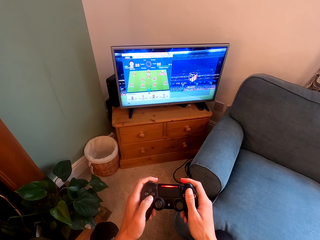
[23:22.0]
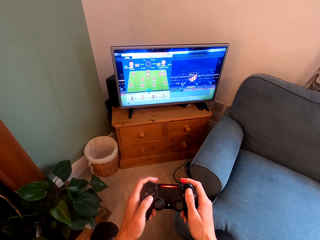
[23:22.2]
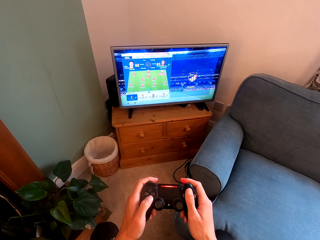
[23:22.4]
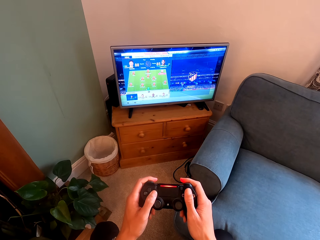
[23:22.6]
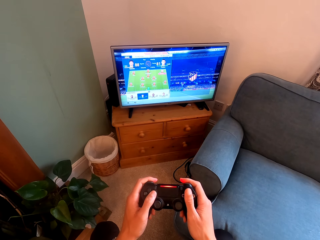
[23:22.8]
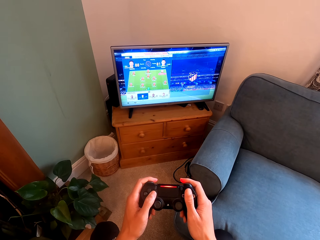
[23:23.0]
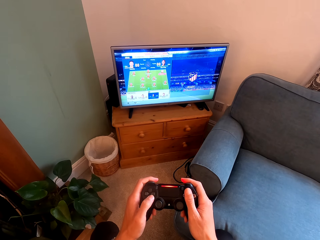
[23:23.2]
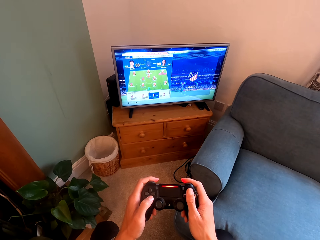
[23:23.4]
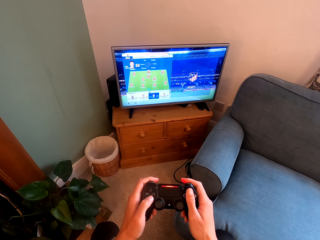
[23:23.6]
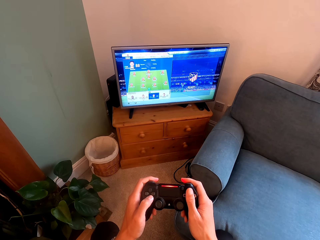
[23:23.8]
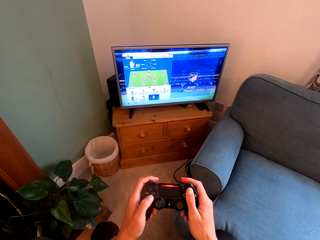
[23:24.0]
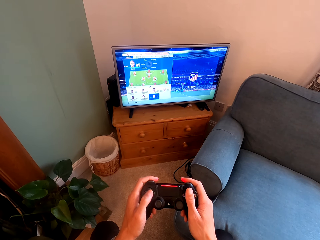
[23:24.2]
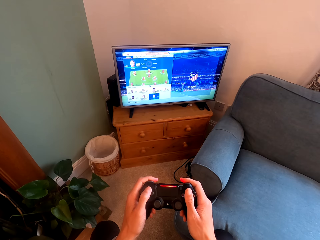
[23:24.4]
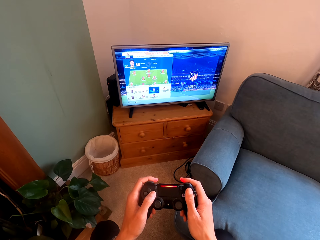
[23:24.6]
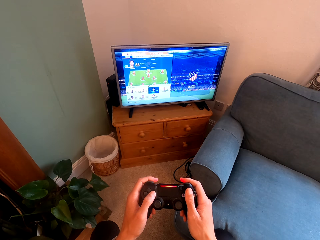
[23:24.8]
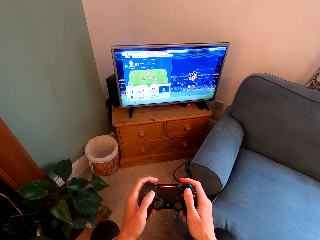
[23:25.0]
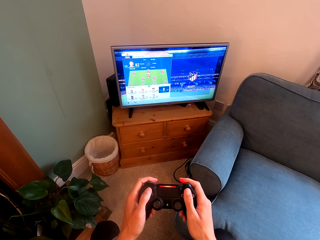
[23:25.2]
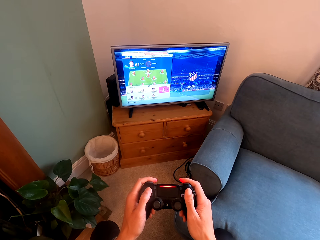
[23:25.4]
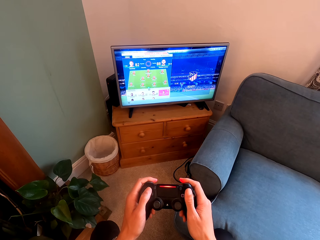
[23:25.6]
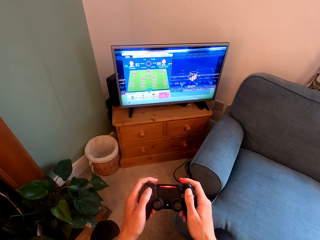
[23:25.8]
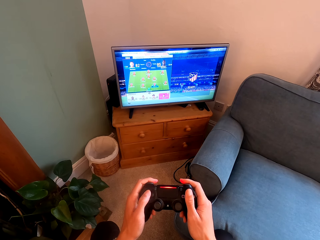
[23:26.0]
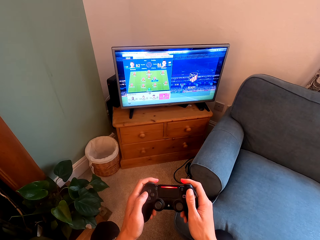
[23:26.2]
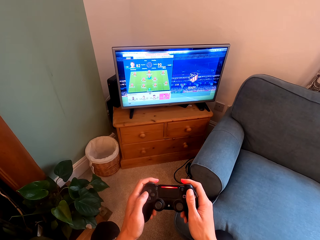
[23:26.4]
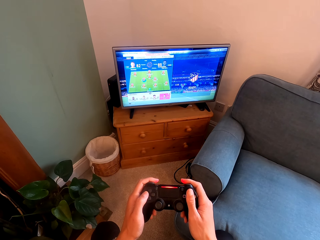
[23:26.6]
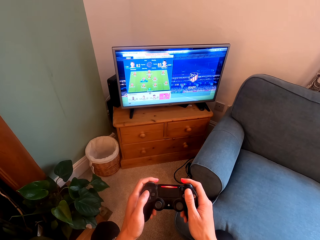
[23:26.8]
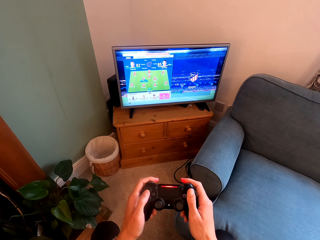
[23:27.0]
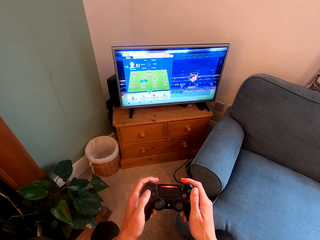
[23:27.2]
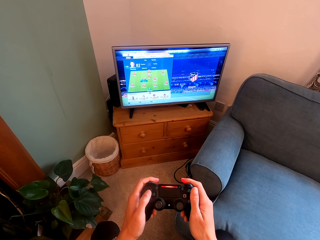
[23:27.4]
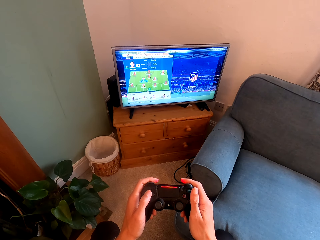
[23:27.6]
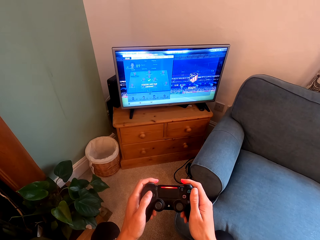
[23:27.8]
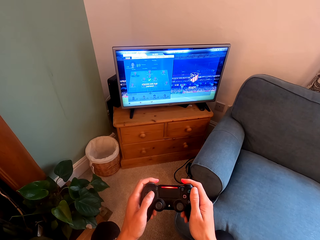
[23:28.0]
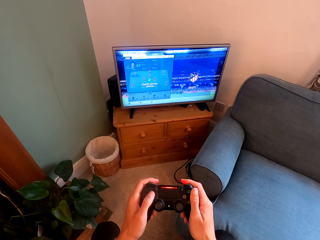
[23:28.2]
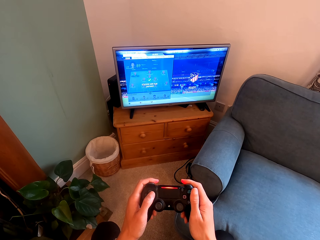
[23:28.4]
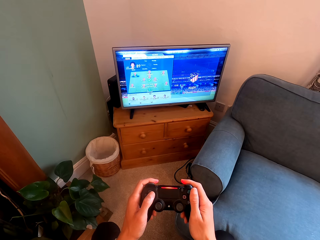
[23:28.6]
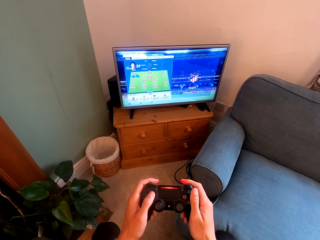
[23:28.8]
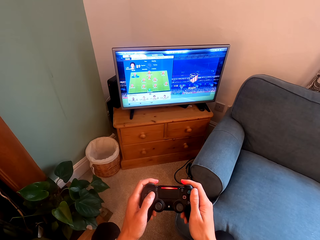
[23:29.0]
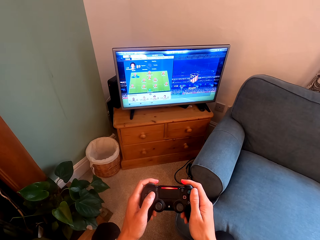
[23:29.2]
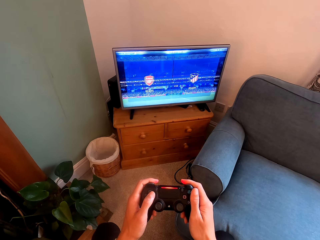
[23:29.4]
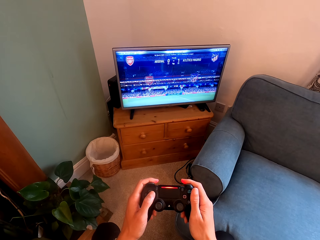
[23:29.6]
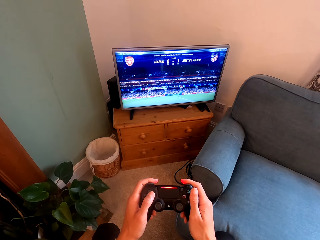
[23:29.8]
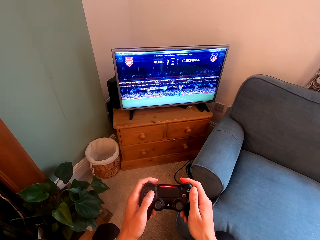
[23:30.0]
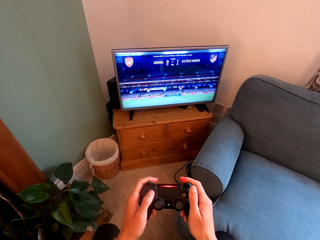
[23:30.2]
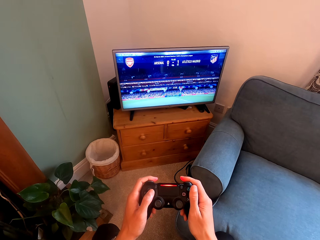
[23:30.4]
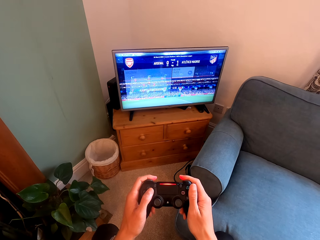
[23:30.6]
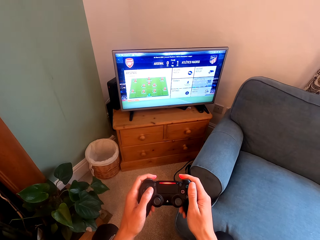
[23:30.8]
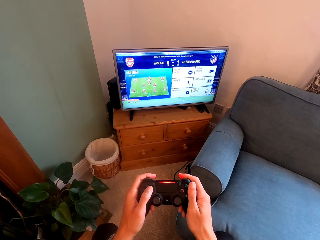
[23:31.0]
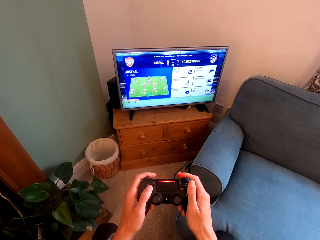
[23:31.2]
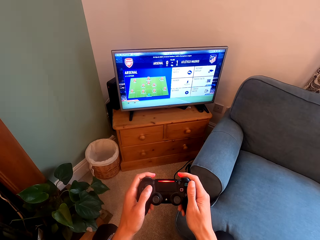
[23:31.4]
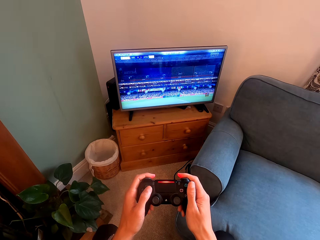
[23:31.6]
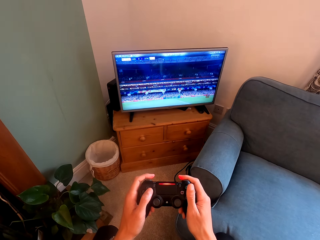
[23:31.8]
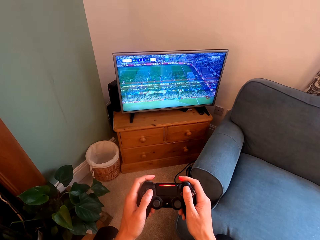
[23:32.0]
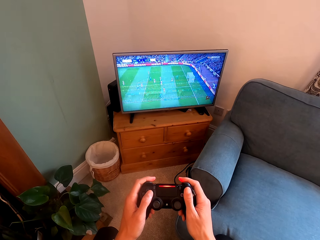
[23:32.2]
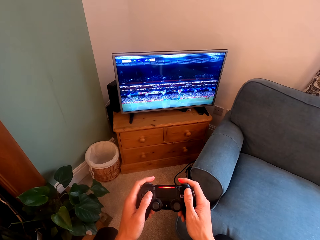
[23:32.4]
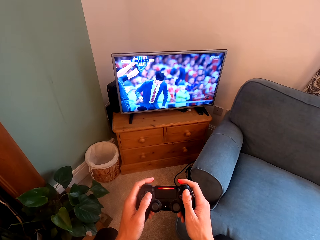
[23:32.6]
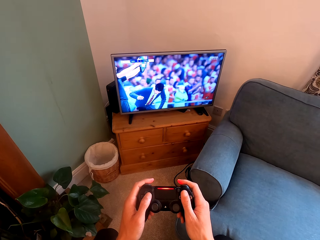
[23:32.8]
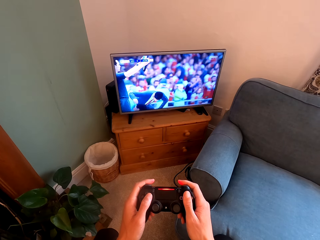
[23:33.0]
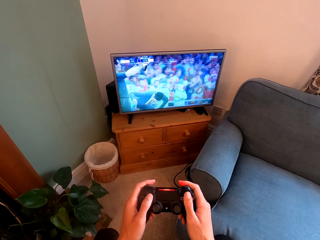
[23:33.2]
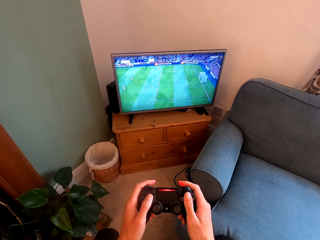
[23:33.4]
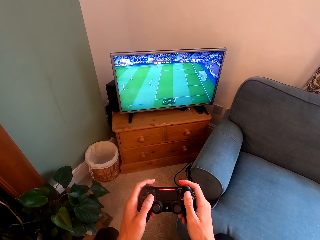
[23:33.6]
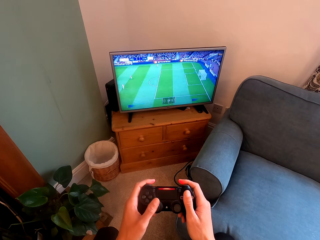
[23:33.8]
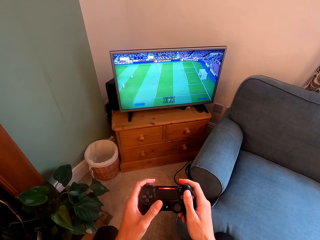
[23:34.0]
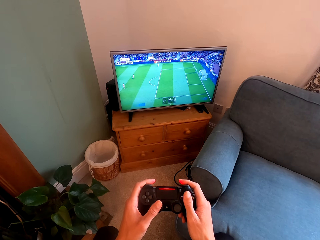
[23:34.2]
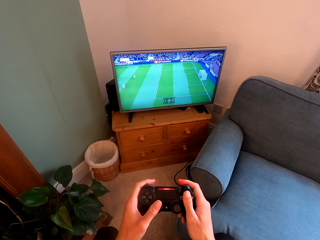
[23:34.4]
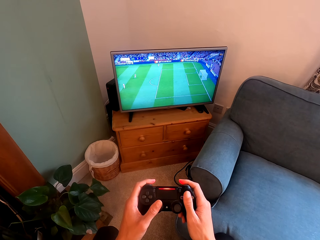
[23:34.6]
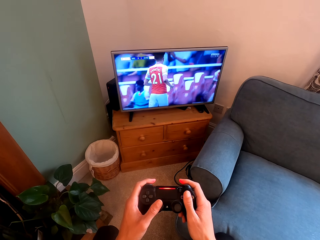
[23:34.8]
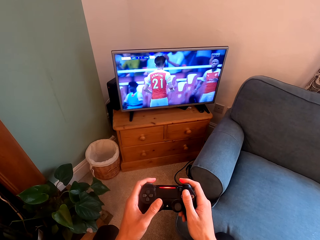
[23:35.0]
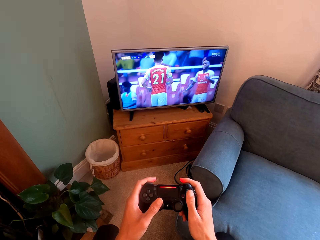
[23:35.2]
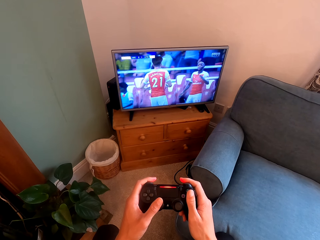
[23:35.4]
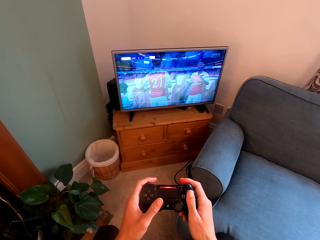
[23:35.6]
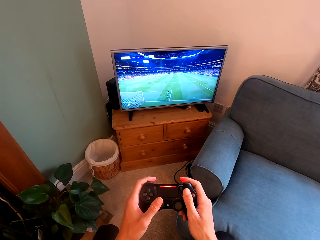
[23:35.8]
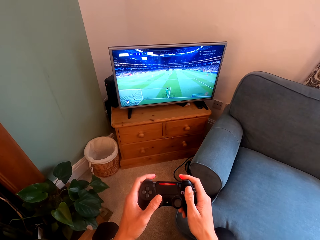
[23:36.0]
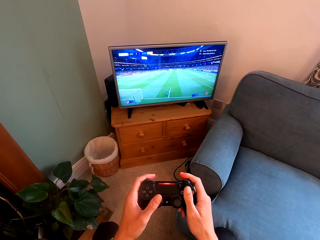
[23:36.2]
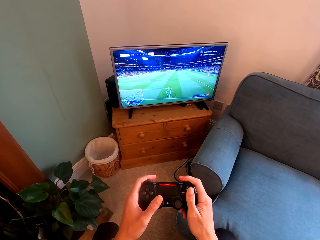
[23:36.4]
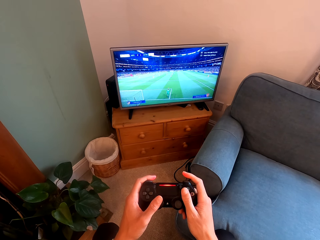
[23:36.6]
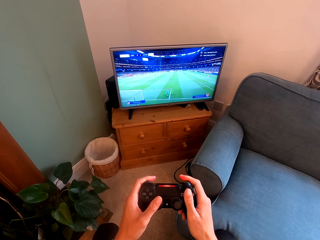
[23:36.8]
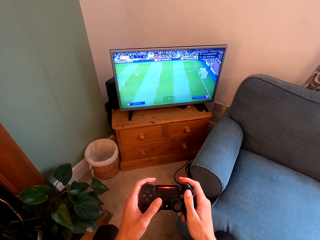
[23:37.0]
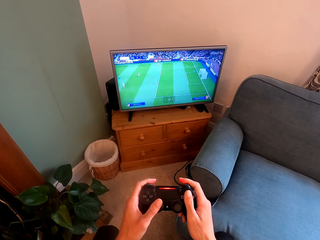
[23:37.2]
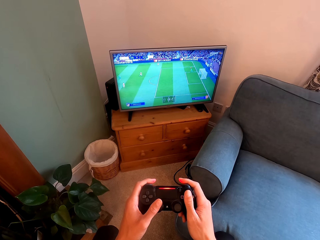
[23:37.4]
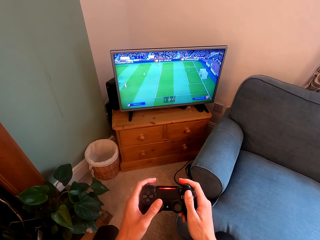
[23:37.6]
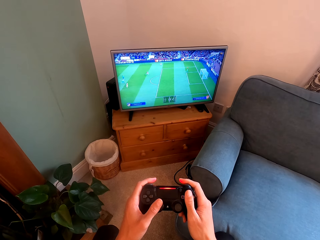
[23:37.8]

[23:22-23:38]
The camera wearer plays video games with the controller.

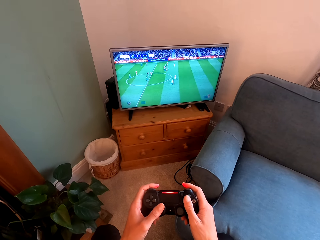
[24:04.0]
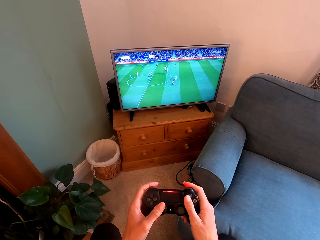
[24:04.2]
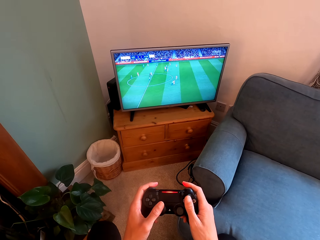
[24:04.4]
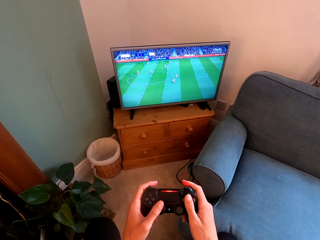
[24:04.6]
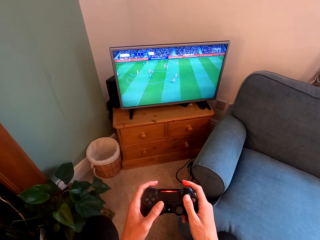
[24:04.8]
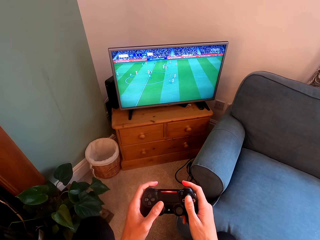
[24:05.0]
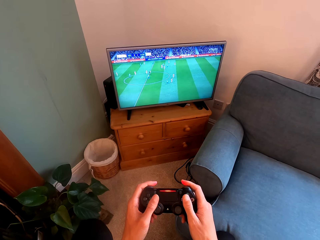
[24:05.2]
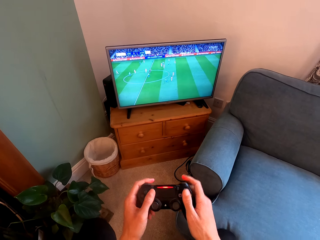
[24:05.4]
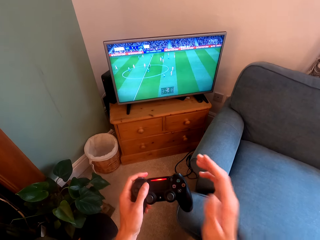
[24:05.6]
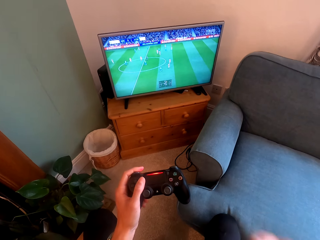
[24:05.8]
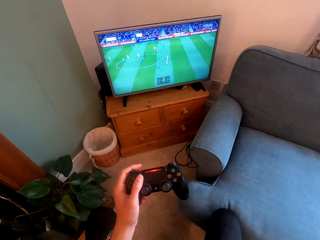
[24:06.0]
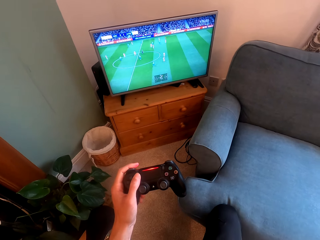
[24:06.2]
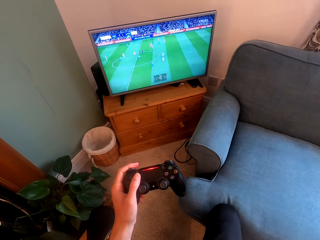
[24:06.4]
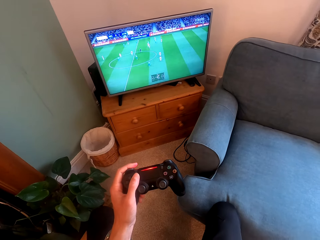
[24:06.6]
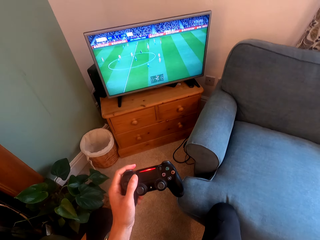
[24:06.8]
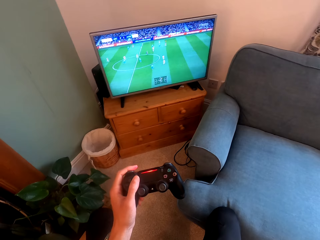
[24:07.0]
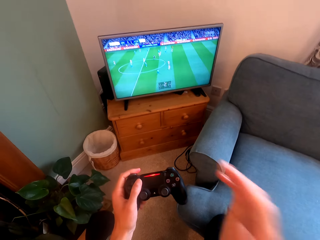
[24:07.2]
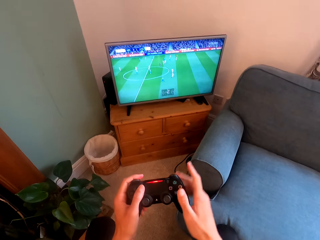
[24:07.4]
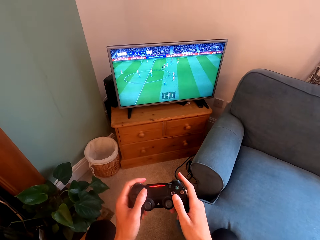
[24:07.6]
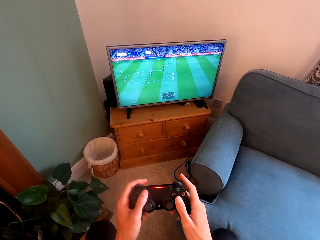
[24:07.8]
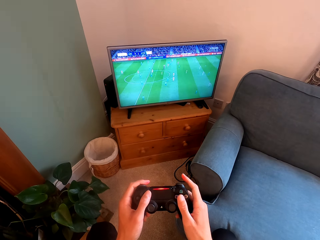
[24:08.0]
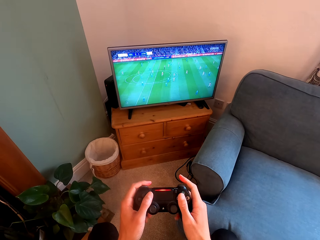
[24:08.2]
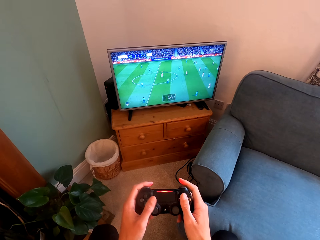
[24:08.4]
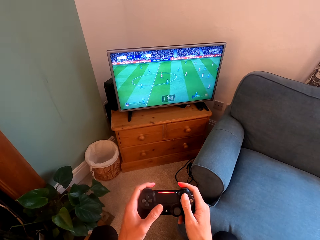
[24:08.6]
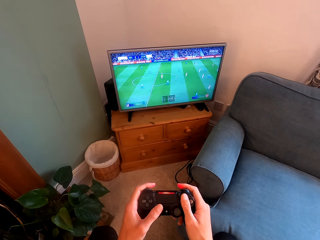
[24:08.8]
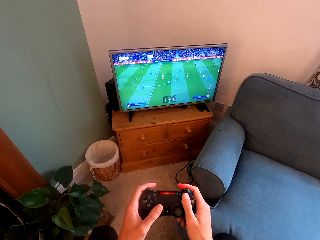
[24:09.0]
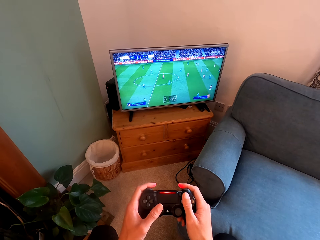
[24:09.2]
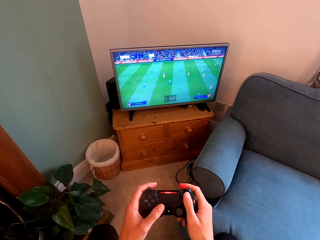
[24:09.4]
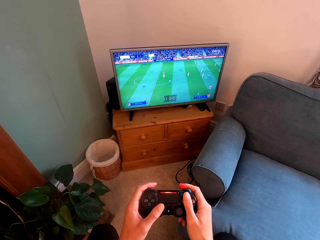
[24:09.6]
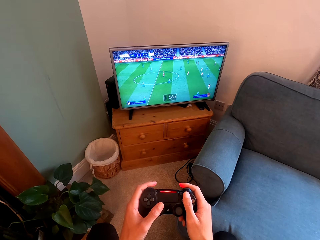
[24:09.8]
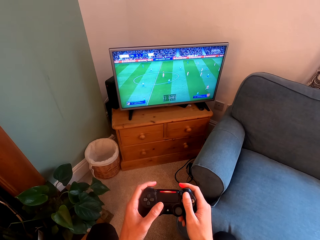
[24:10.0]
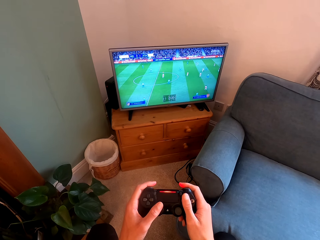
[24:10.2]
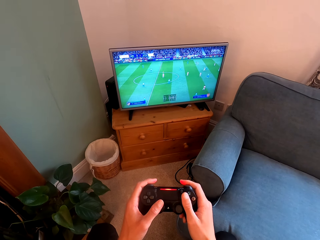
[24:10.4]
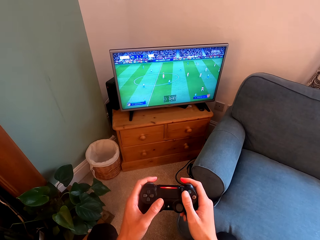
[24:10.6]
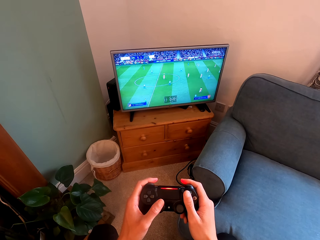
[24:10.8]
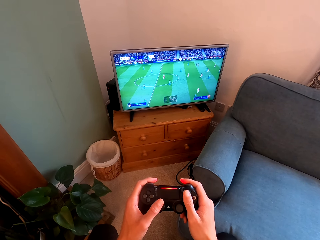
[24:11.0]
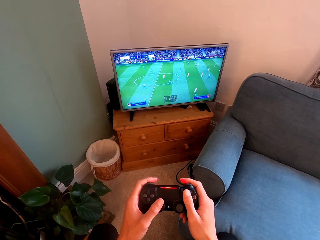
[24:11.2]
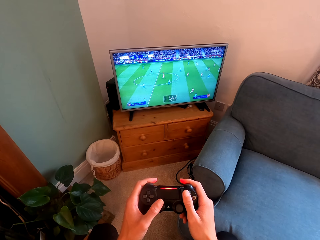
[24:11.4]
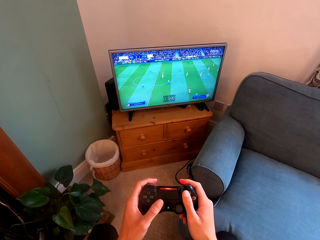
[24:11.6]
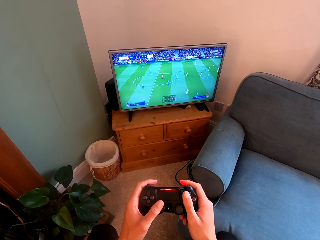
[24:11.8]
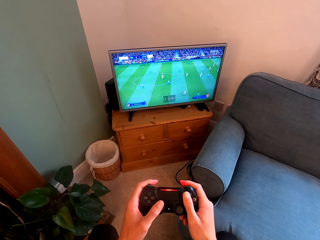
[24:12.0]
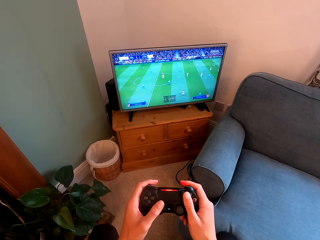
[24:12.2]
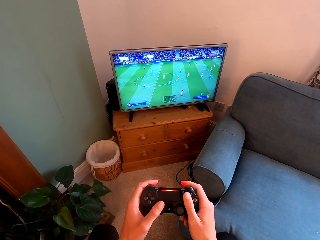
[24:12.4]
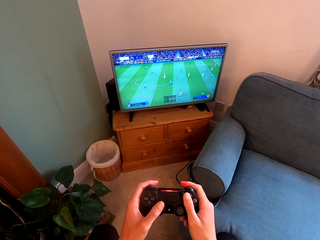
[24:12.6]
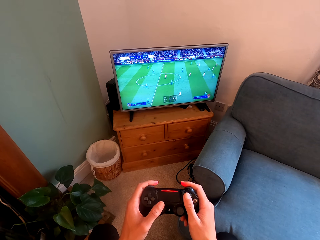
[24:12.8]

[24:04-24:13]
The camera wearer lets go of the controller. He scratches his face with his hand. He holds the controller with both his hands and plays video games with the controller.
